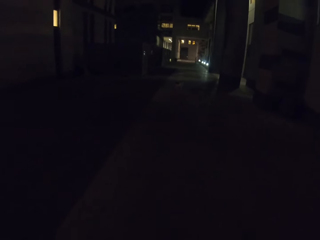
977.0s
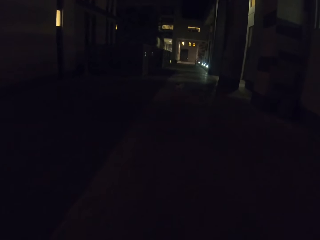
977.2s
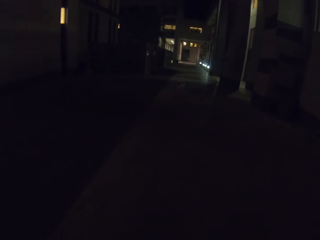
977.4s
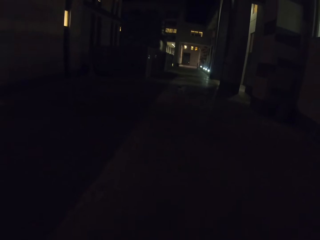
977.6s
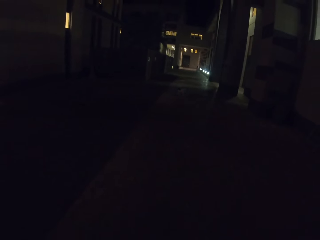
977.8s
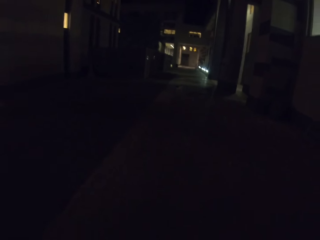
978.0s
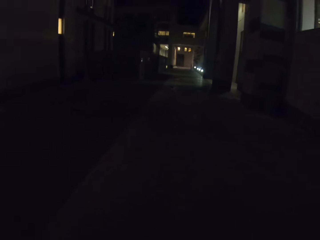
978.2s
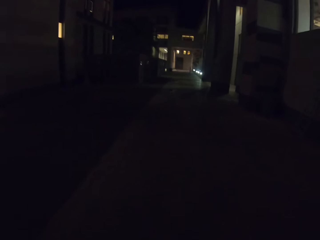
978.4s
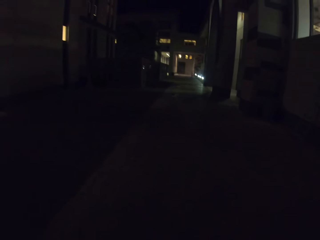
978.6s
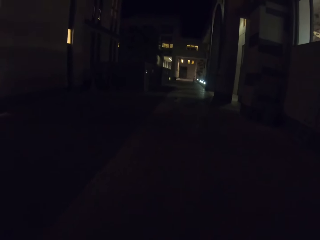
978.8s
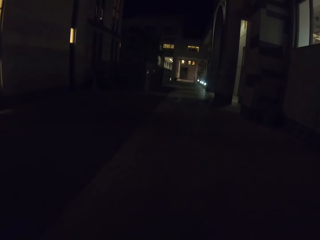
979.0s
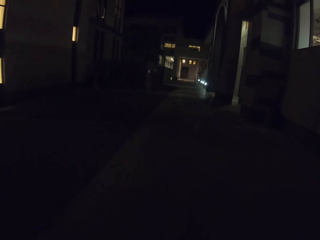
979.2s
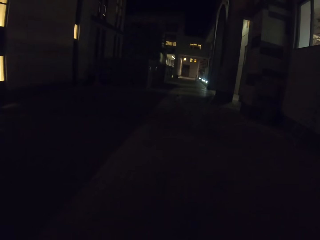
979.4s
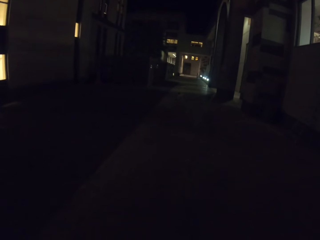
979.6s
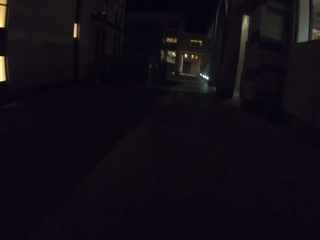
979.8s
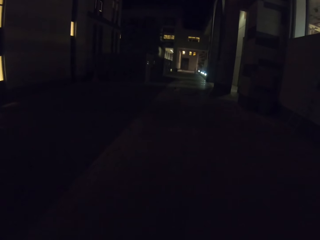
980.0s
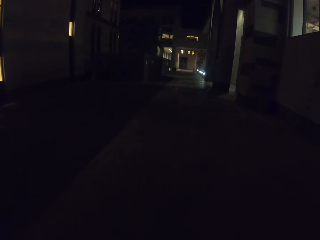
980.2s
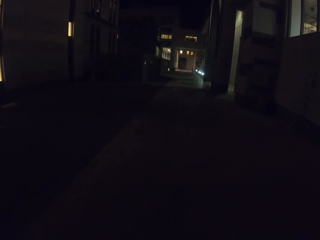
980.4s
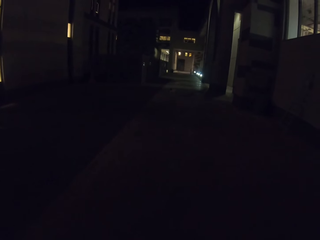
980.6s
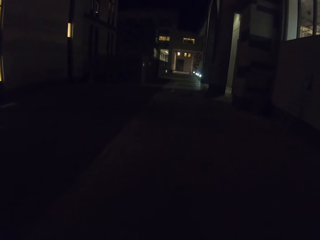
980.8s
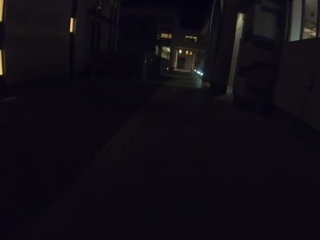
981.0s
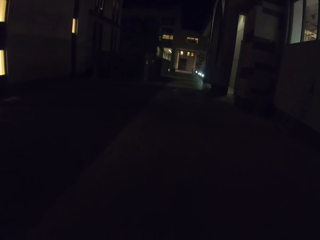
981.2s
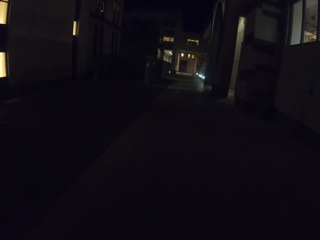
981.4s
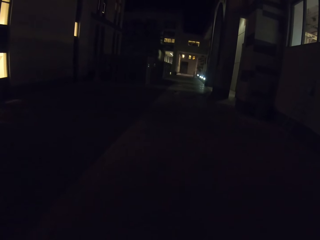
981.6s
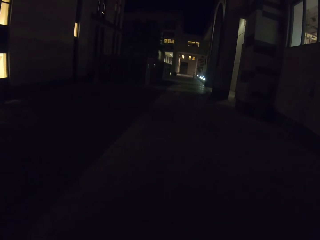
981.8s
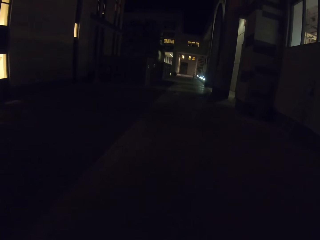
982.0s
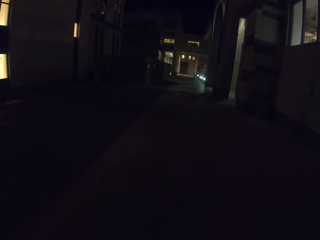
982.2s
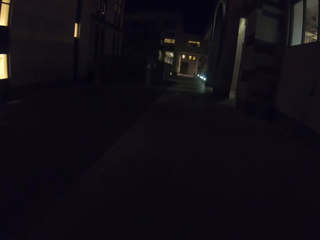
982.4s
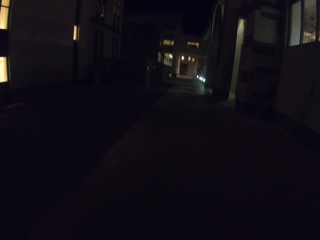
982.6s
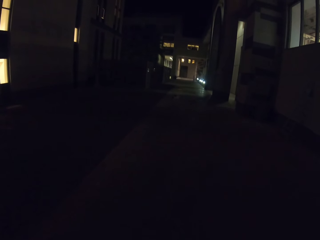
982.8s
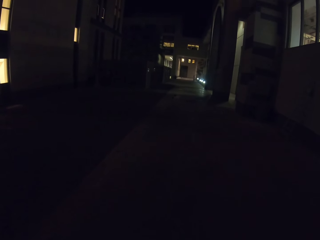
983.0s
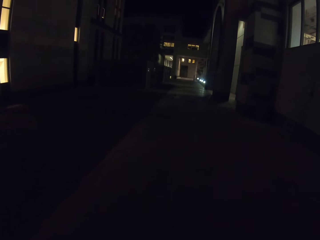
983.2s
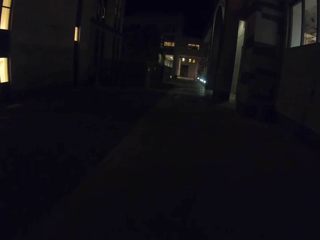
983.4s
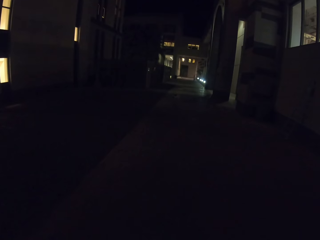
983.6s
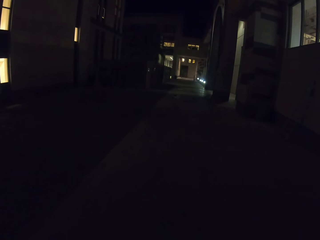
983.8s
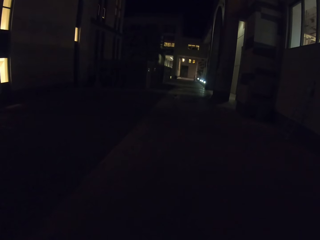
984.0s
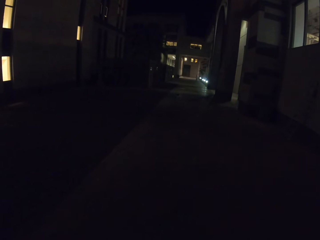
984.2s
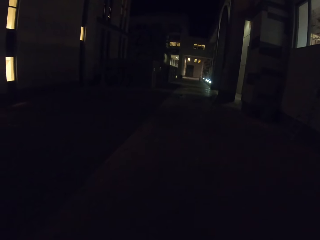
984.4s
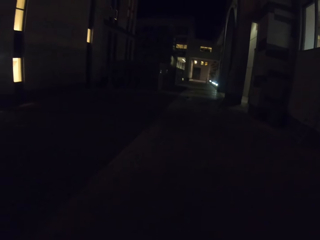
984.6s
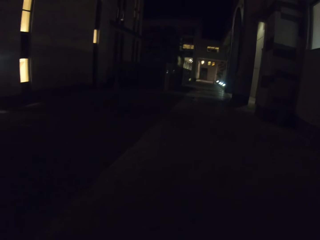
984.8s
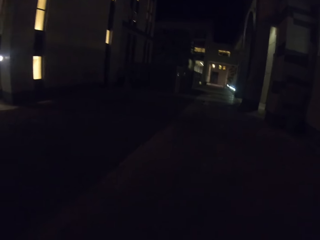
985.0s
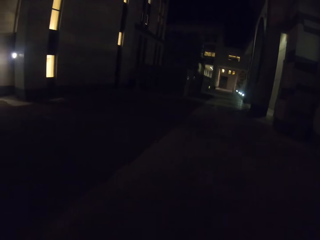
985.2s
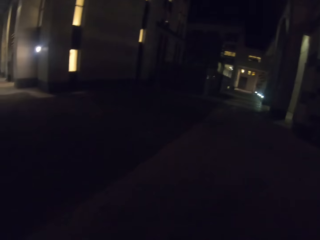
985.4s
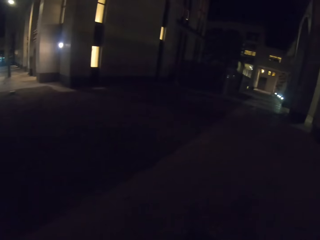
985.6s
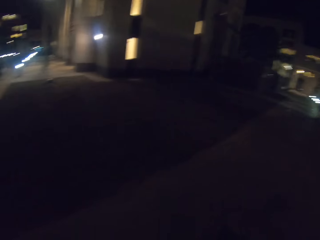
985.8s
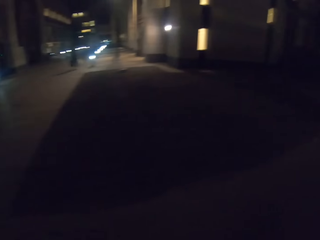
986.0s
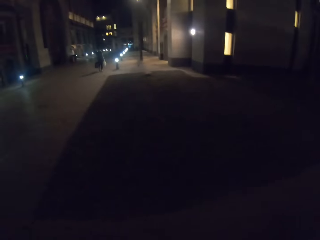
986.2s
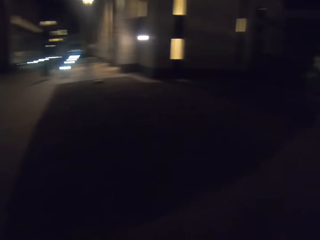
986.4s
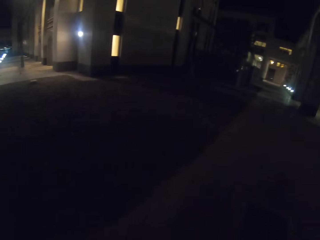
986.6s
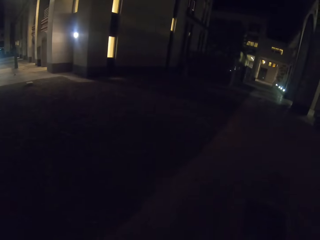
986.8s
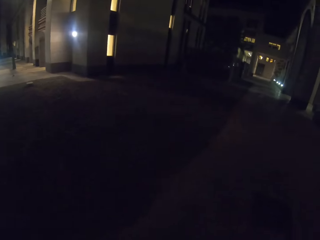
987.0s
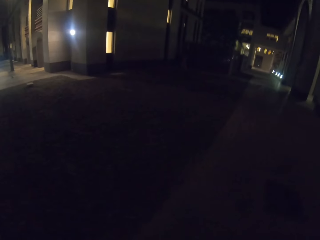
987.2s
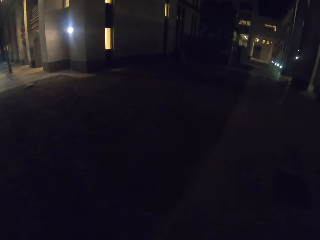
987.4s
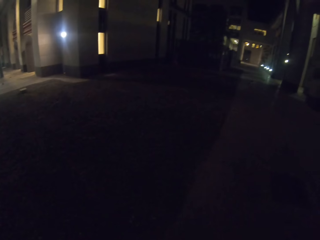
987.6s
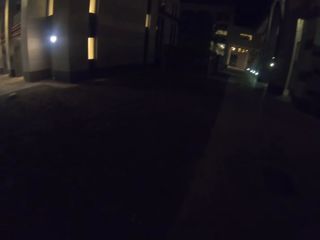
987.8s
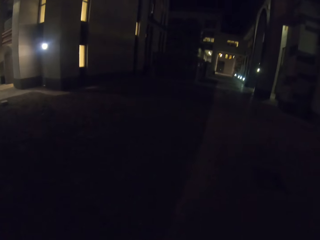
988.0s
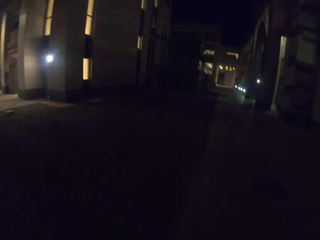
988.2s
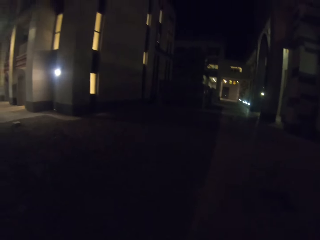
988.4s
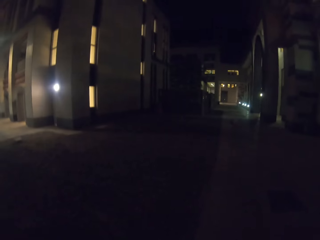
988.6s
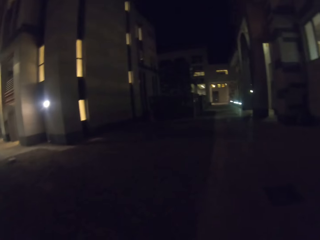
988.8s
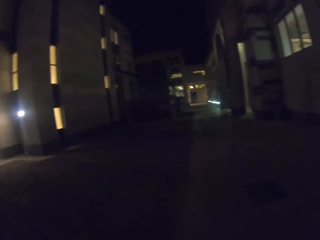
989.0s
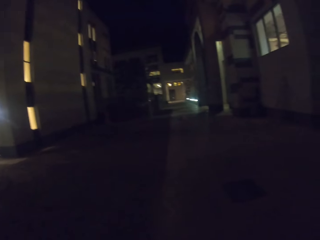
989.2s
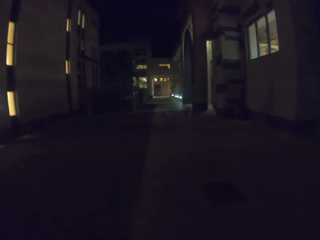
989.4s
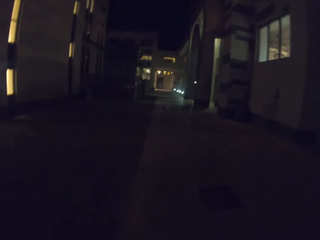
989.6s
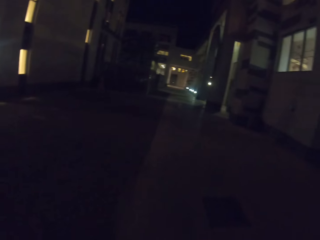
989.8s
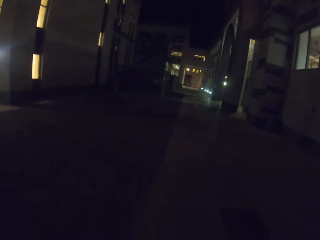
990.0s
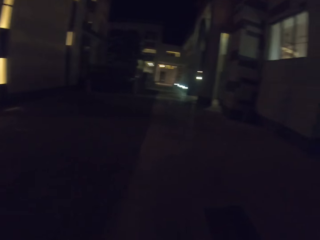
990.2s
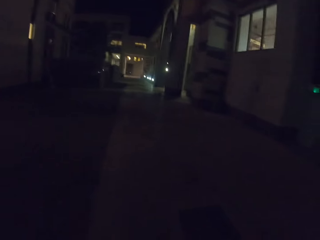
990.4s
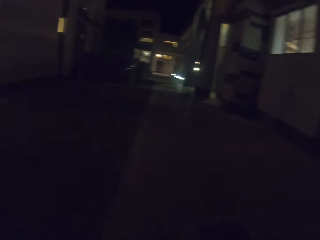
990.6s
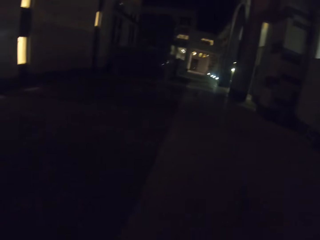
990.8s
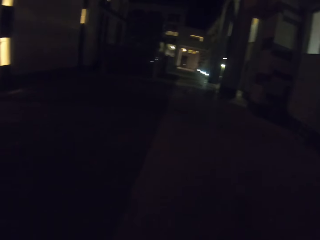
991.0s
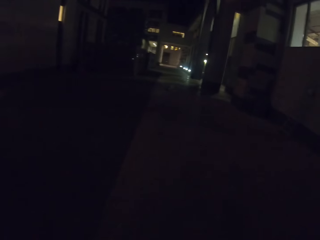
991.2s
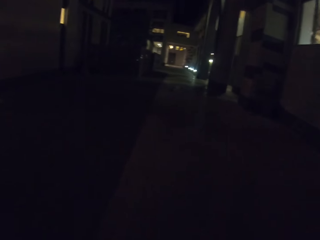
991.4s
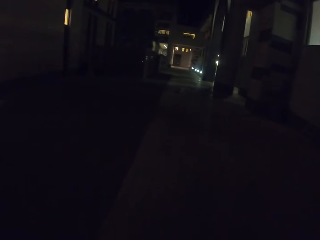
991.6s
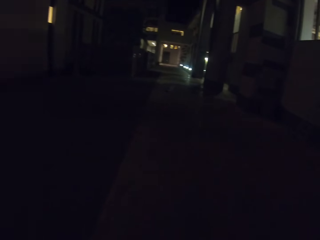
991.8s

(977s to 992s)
The camera wearer walks around.

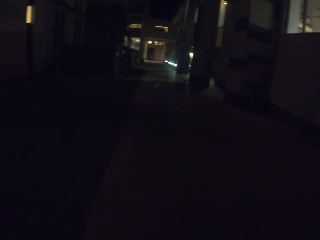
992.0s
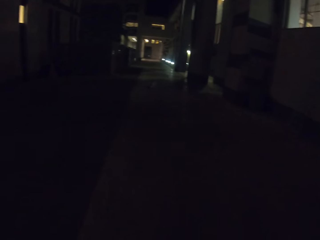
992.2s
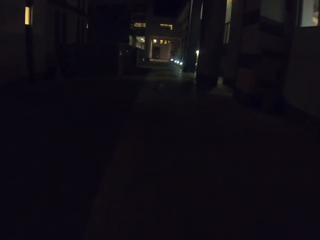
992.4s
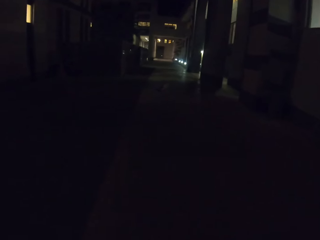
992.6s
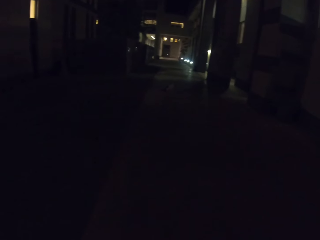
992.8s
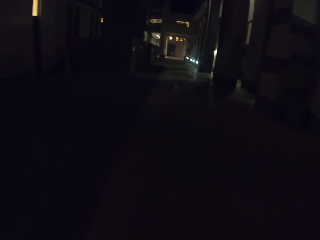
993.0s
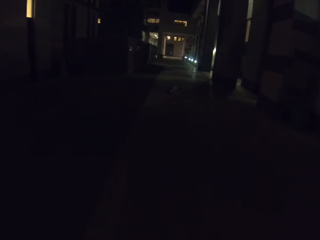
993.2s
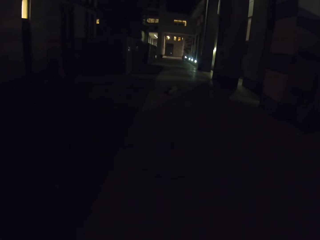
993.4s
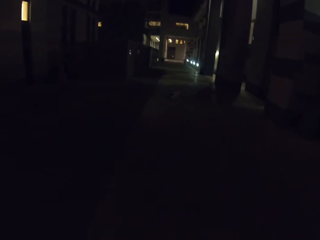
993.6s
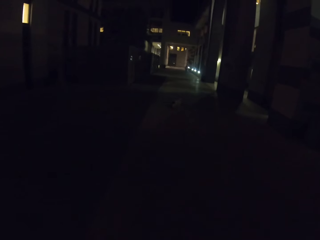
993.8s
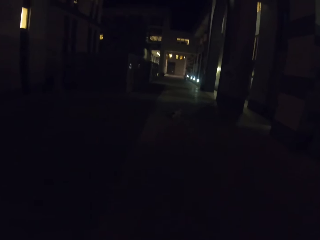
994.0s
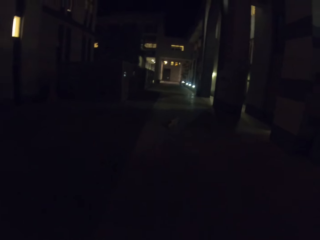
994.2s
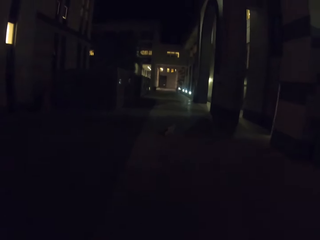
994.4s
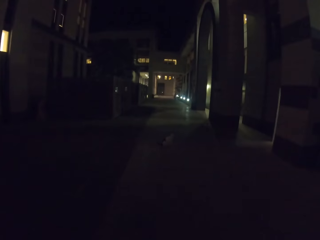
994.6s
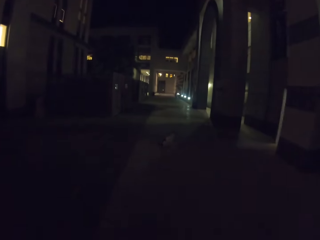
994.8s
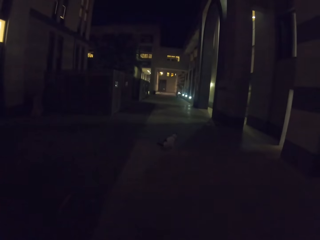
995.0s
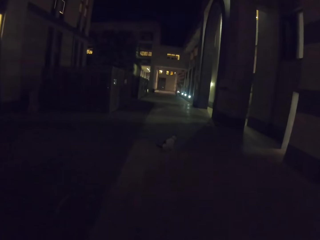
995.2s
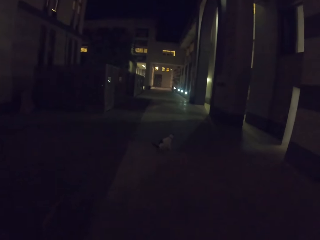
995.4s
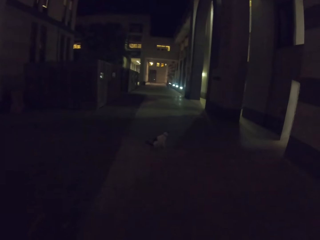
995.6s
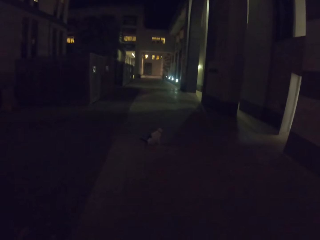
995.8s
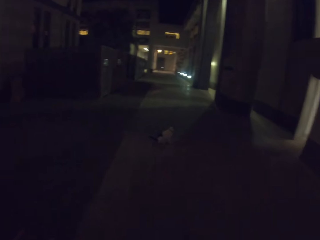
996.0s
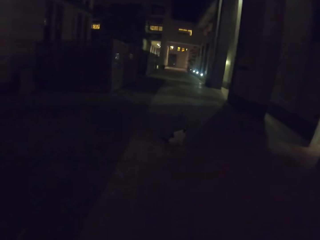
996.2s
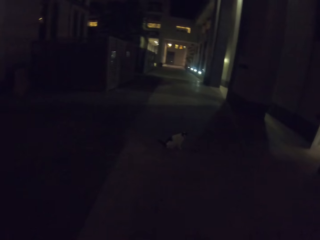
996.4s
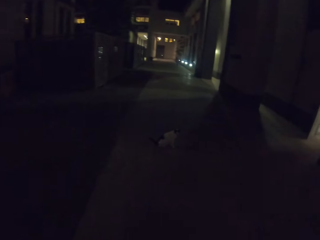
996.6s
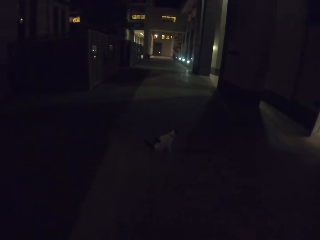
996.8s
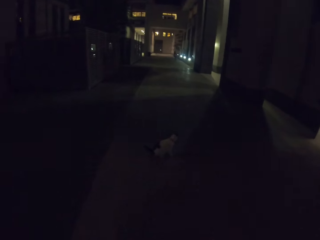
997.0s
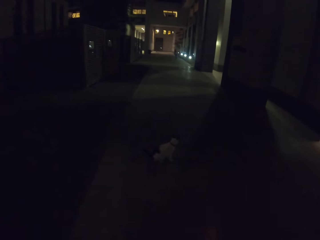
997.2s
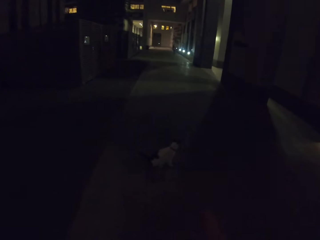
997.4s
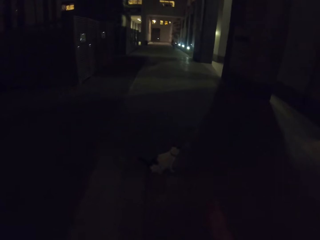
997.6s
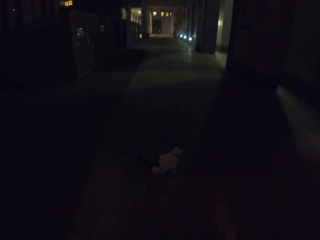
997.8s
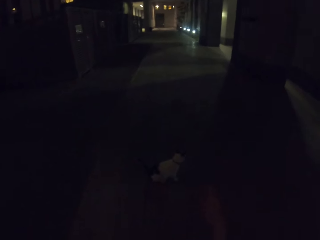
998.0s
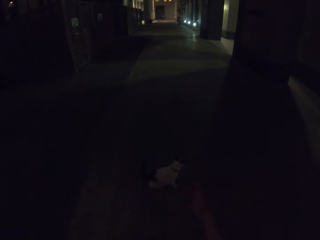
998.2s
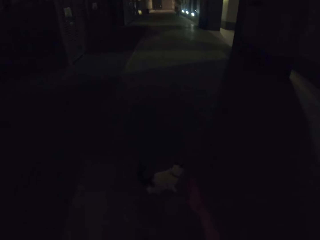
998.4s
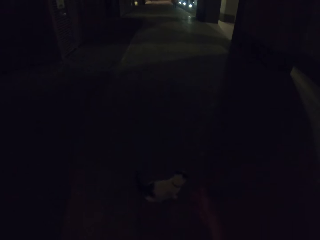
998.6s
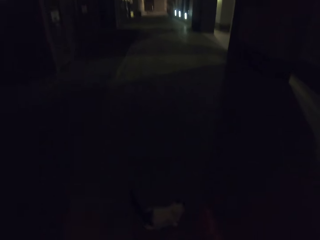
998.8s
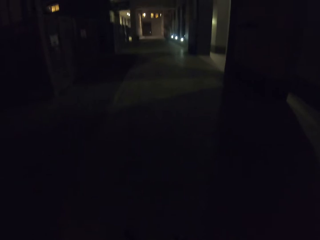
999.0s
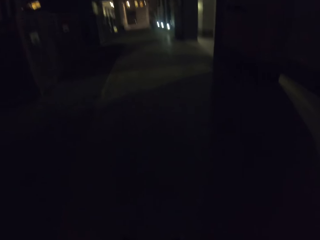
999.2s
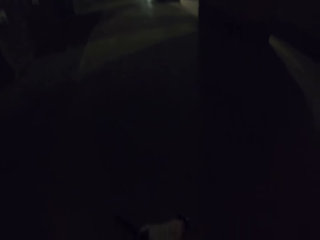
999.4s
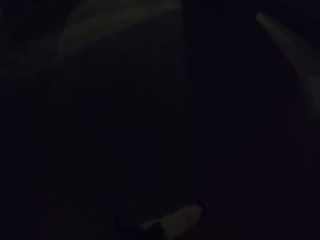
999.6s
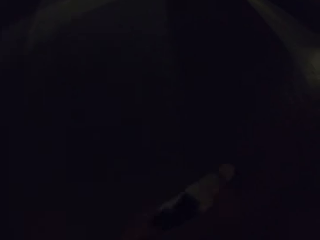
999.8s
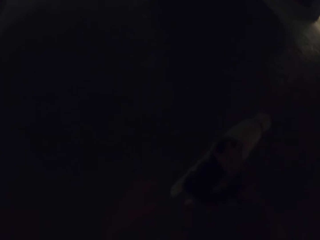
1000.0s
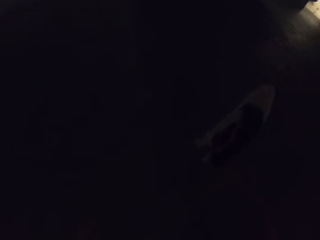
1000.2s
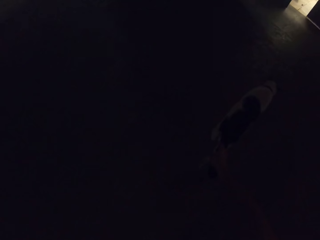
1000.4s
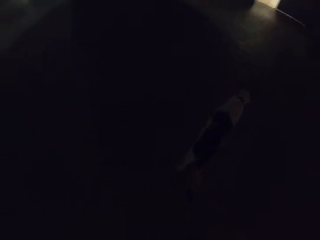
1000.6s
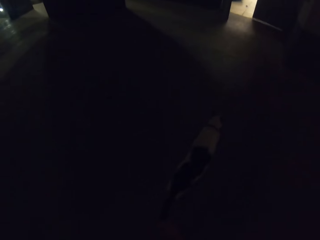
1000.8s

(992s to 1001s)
The camera wearer looks at a cat.
